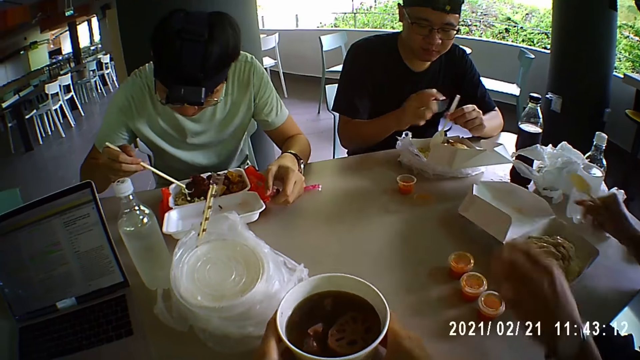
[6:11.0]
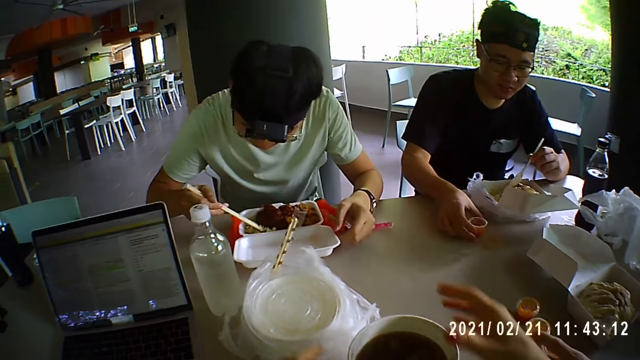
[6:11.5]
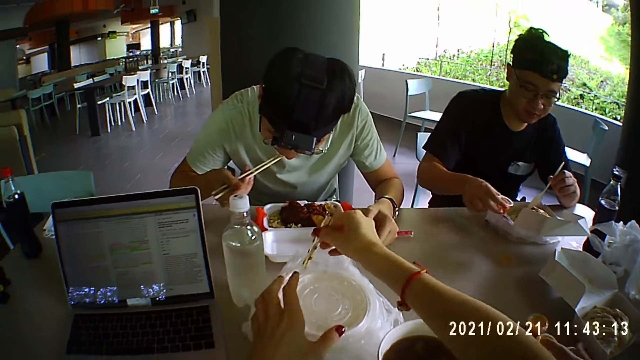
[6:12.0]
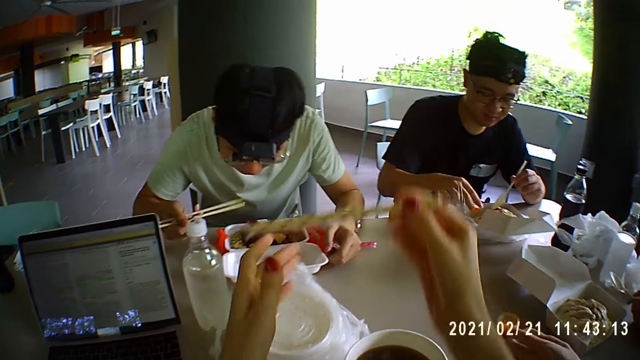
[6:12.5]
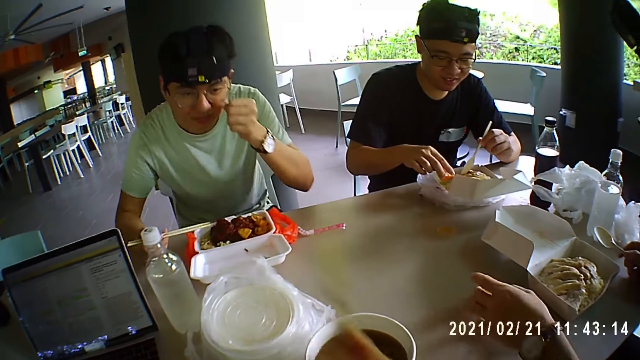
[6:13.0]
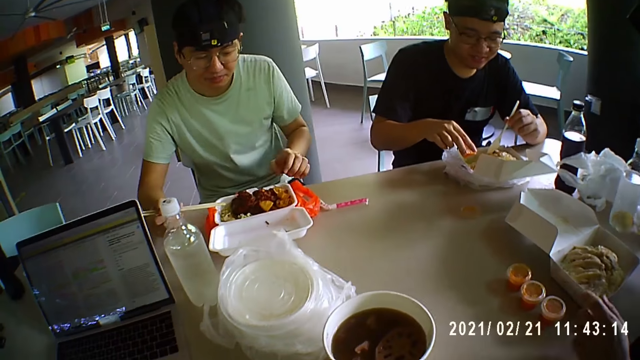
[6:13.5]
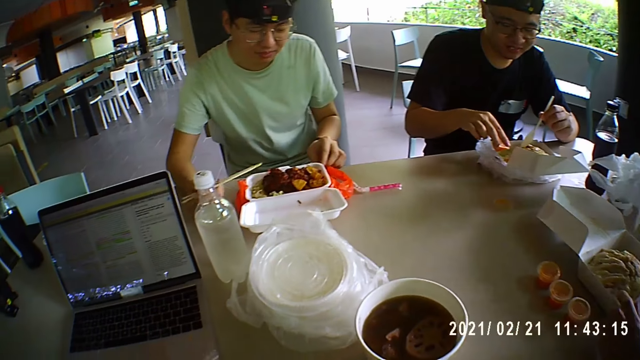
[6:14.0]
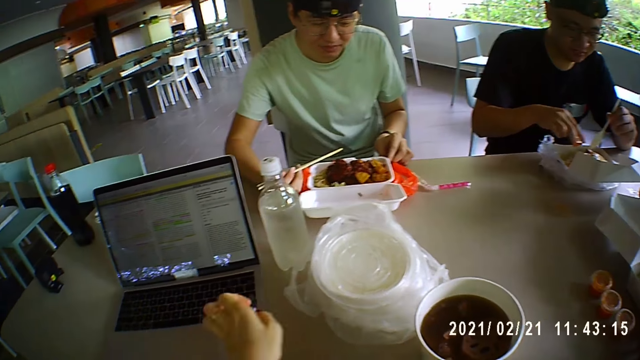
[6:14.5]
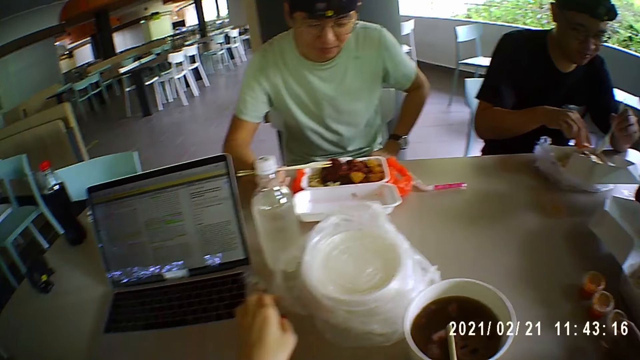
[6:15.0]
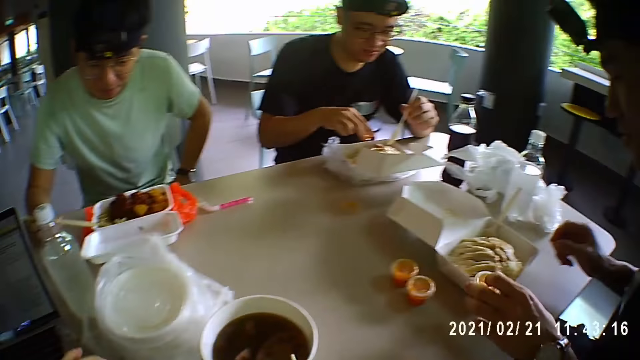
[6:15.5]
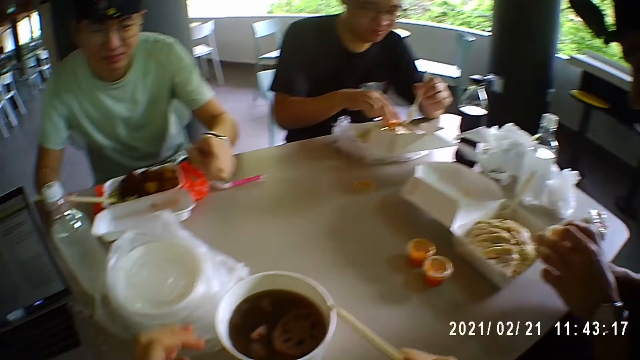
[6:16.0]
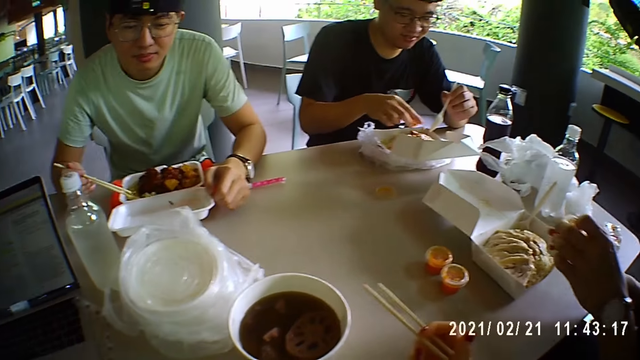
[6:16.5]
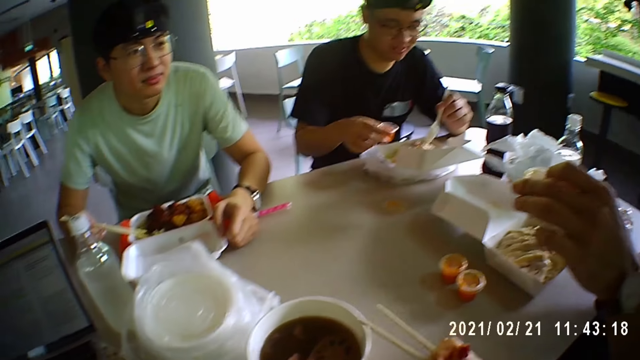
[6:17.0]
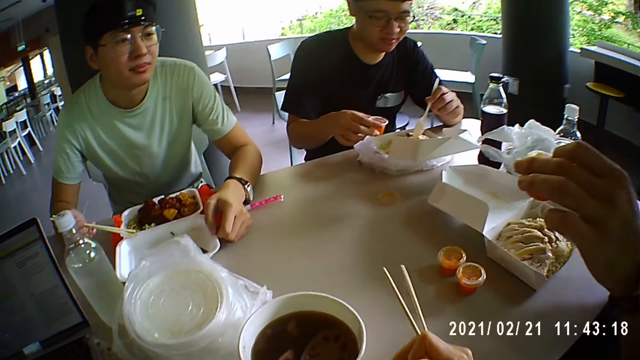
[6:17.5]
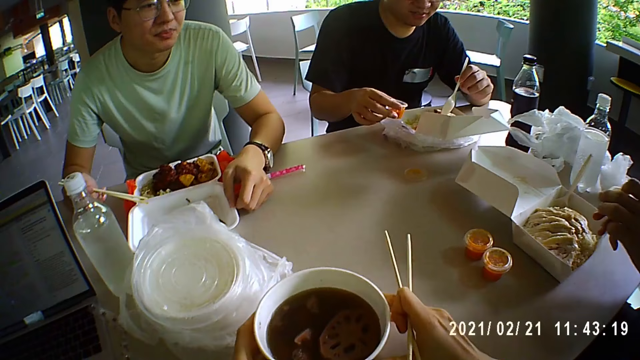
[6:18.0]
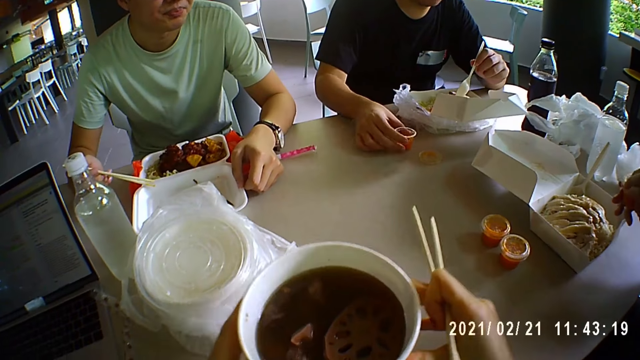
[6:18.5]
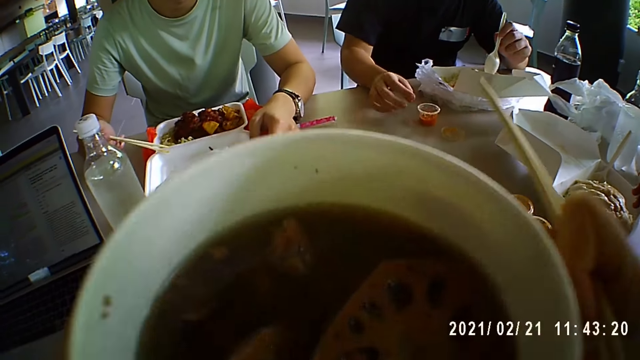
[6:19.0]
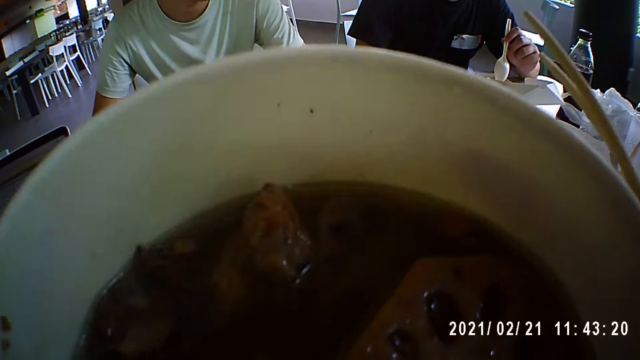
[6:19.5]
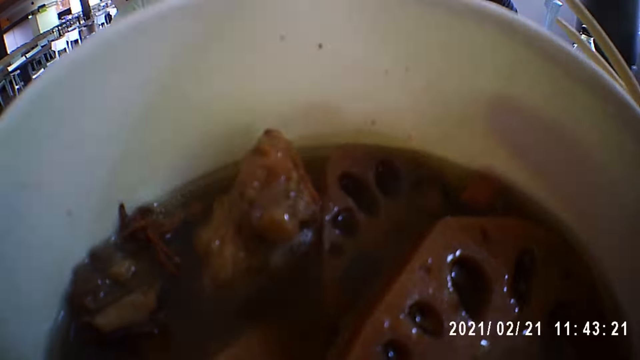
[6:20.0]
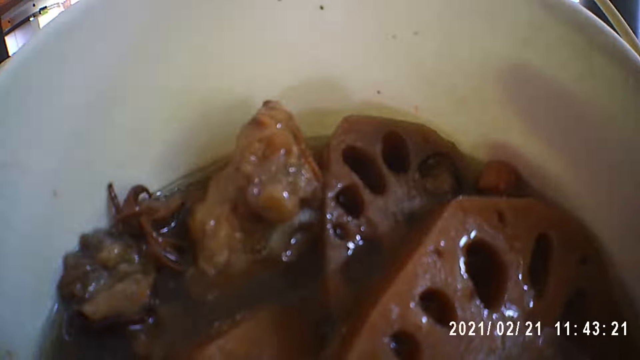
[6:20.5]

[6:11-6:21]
A man eats food. The camera wearer takes their chopsticks. Another man eats with a spoon. Another man eats with chopsticks. The camera wearer puts down the chopstick wraps. They pick up their soup bowl and drink soup.

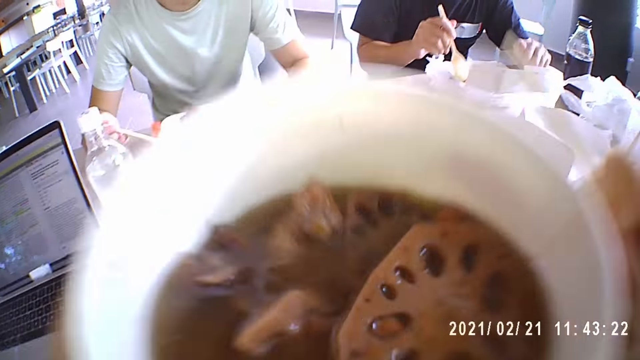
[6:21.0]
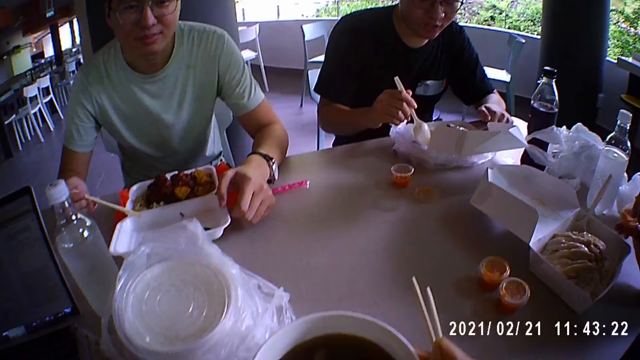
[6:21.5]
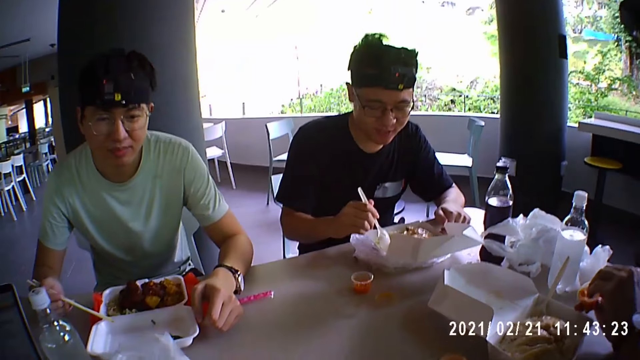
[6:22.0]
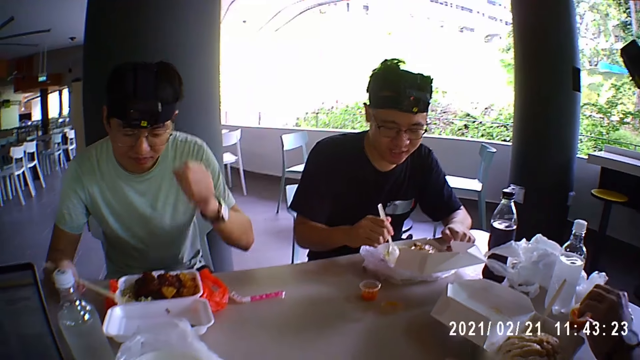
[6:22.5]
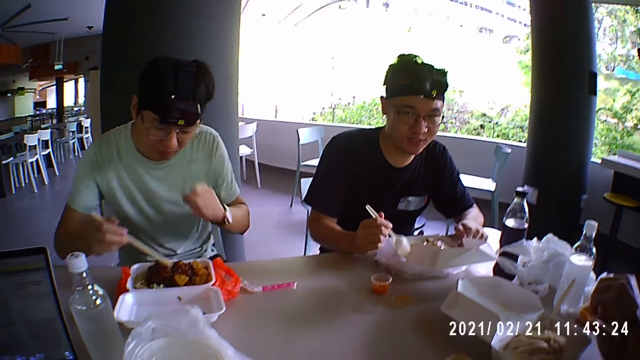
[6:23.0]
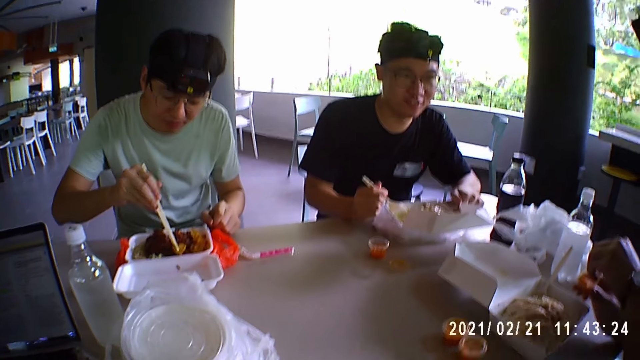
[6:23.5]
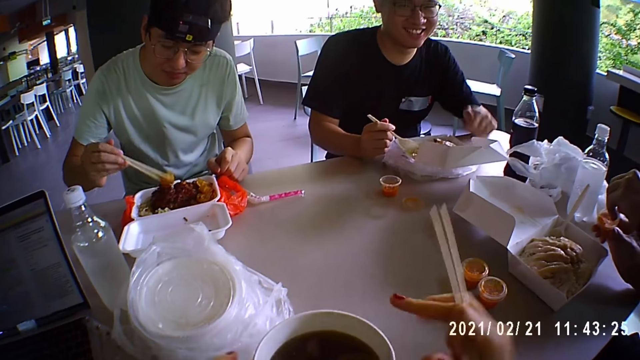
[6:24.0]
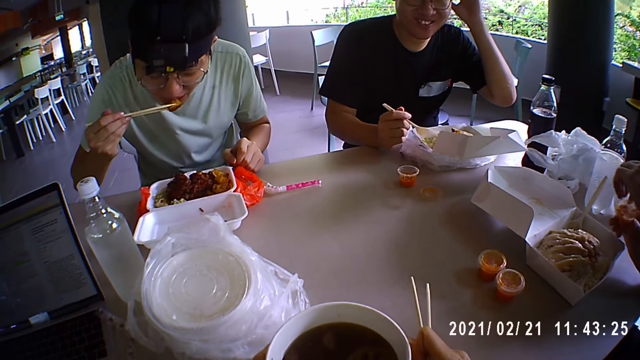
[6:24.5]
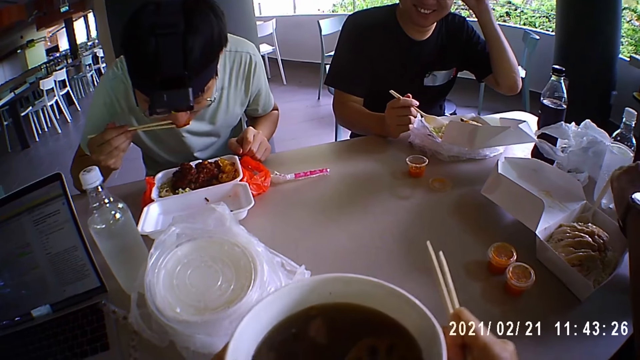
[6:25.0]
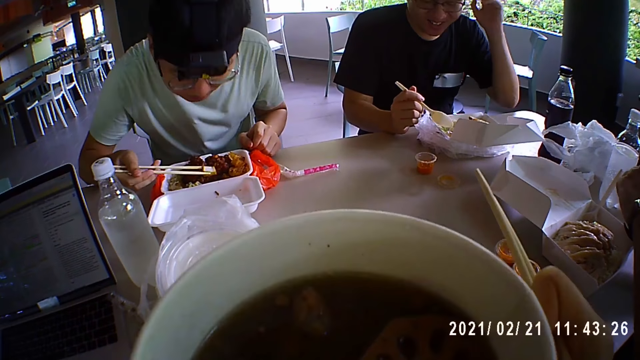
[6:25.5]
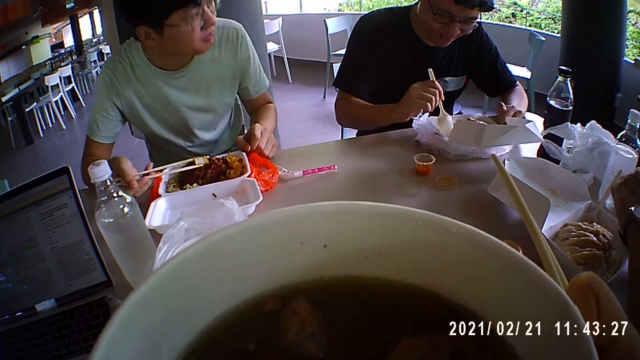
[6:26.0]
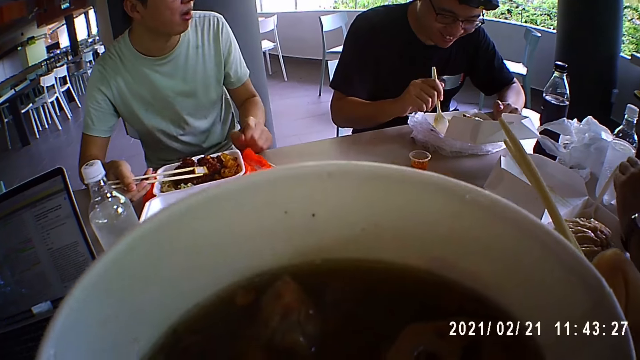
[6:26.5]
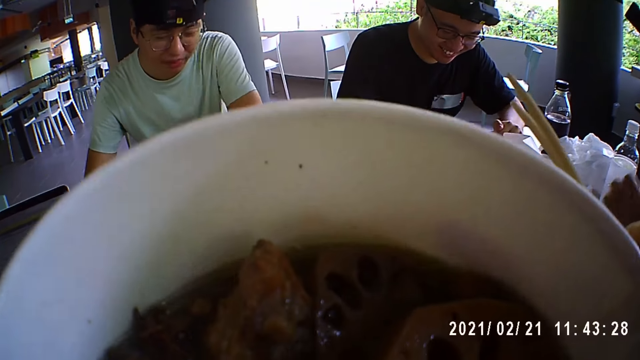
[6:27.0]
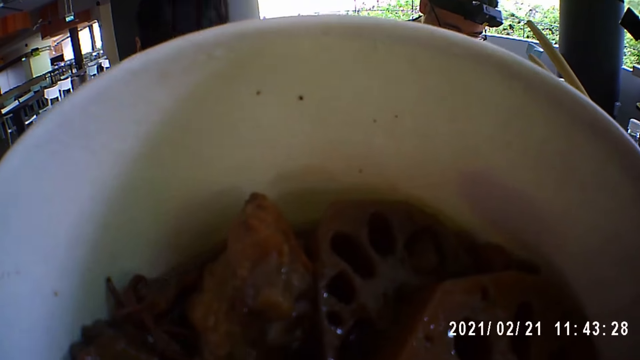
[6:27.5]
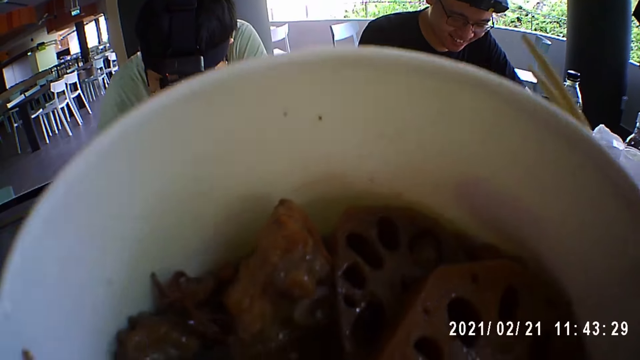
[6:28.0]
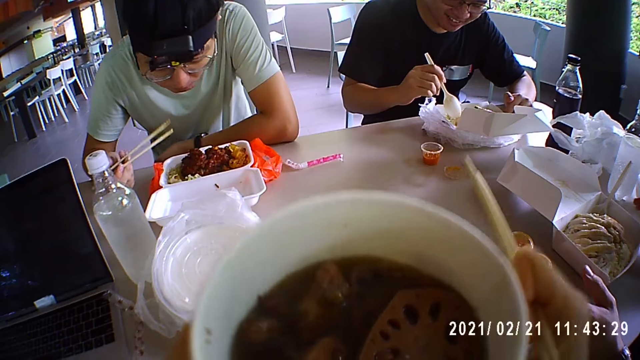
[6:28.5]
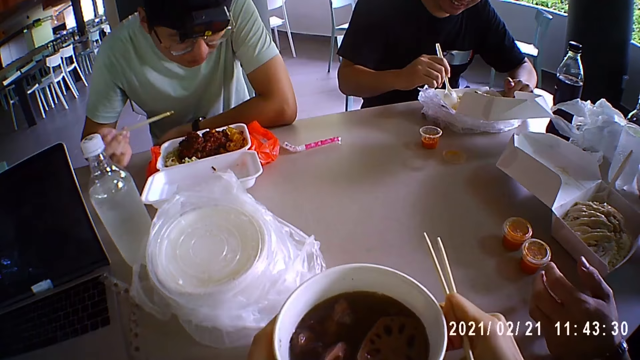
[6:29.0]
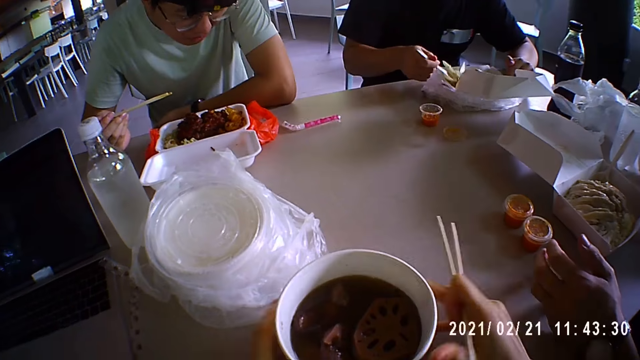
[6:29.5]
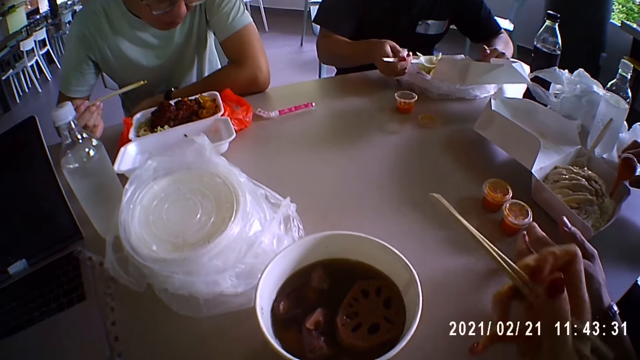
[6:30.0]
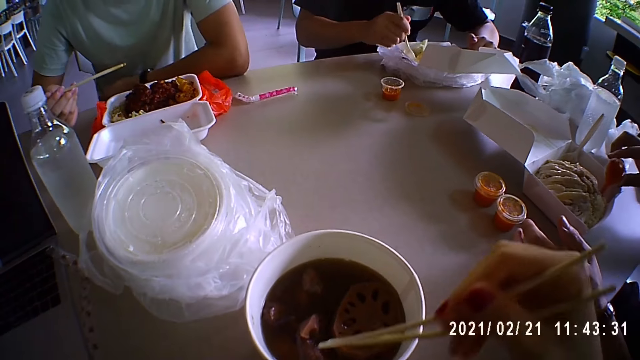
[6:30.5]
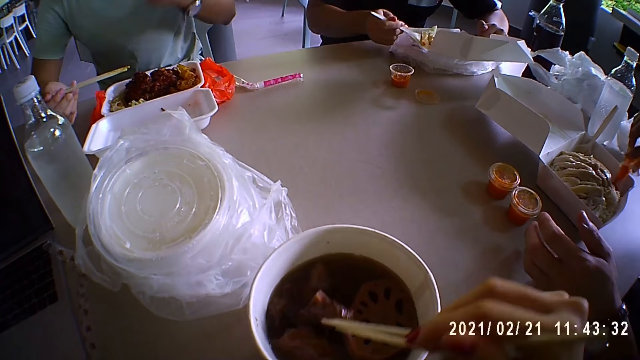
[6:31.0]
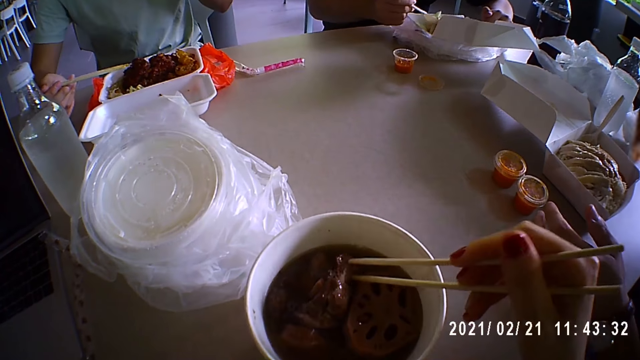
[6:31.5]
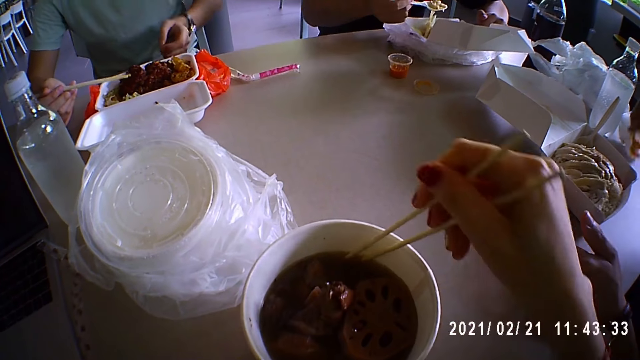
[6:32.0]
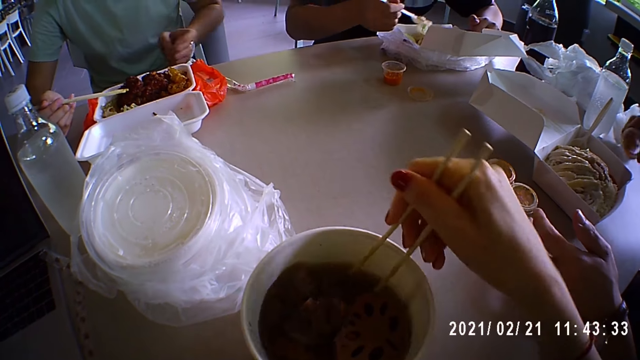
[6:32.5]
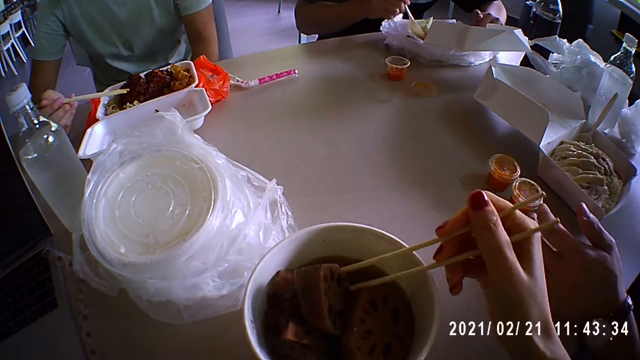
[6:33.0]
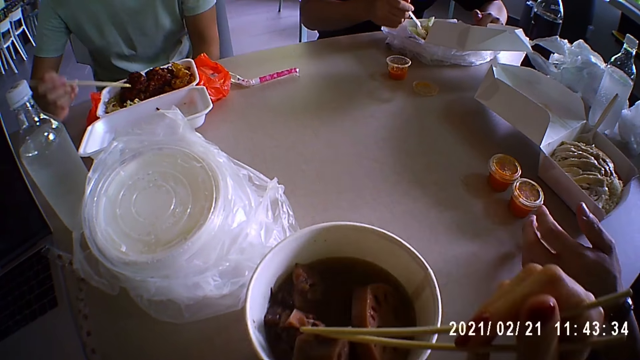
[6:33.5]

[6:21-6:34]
The camera wearer puts their soup bowl on the table. They drink soup on the plate. A man talks to the camera wearer. Another man picks meat and eats the meat. The camera wearer drinks soup. They stir their food. They drink soup on the plate. The first man pours sauce in the food. Another man eats with a spoon. Another man eats with a chopstick.
